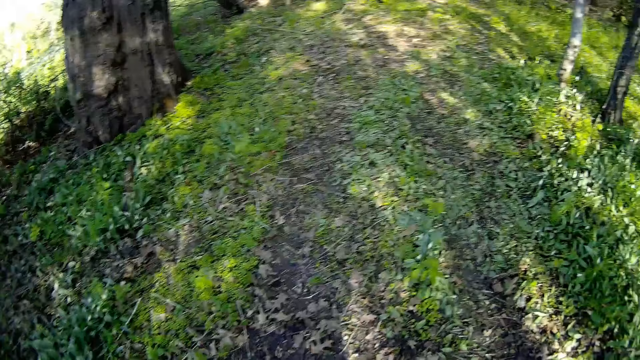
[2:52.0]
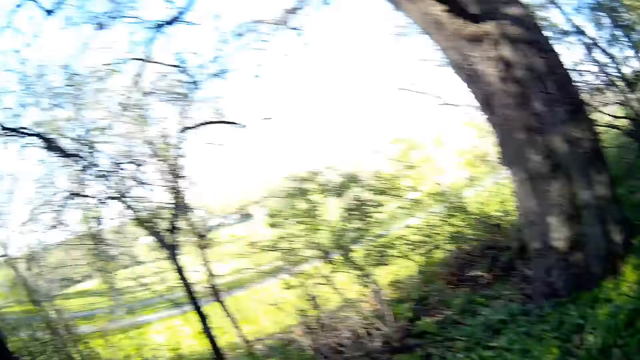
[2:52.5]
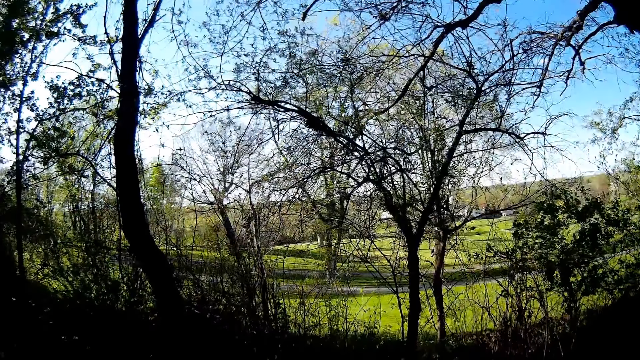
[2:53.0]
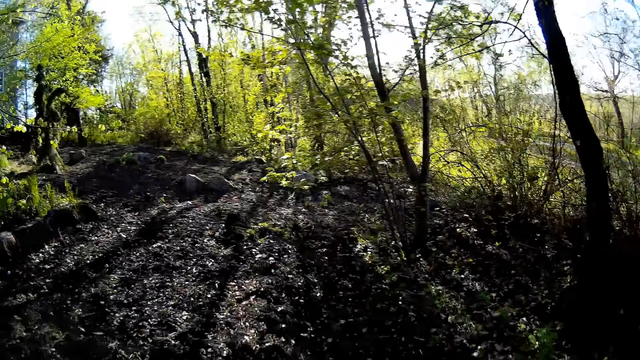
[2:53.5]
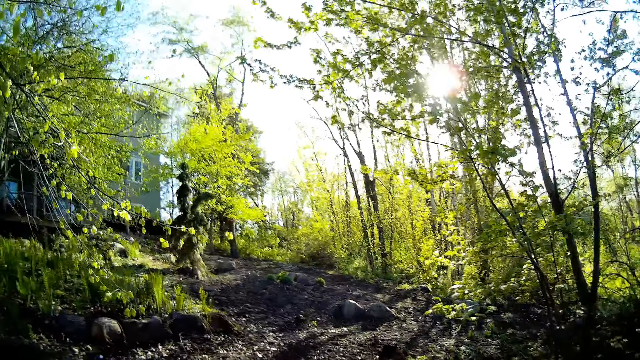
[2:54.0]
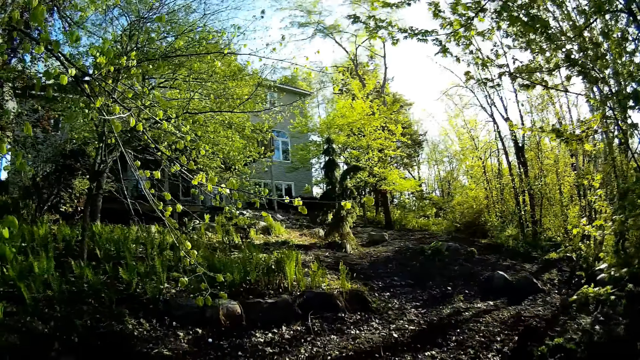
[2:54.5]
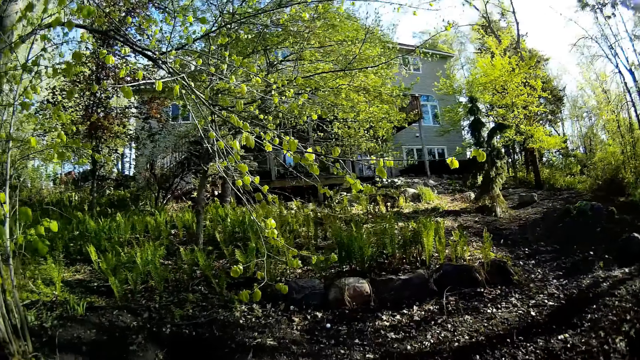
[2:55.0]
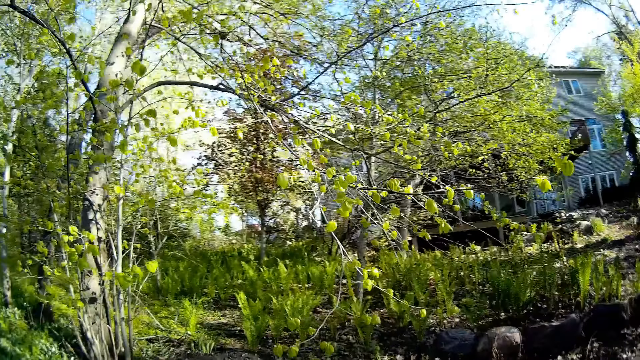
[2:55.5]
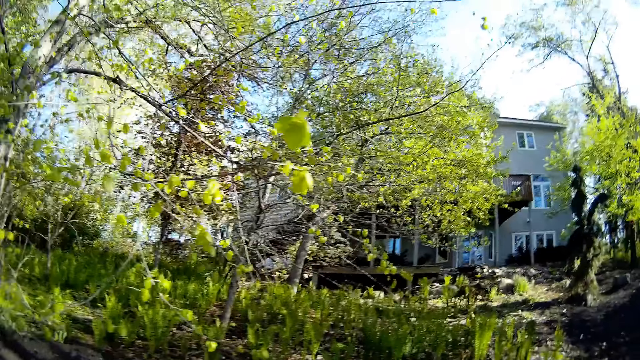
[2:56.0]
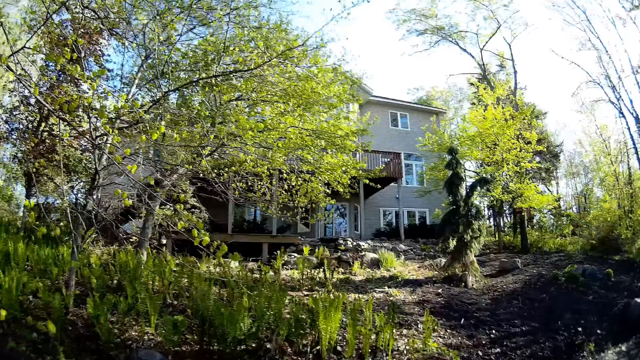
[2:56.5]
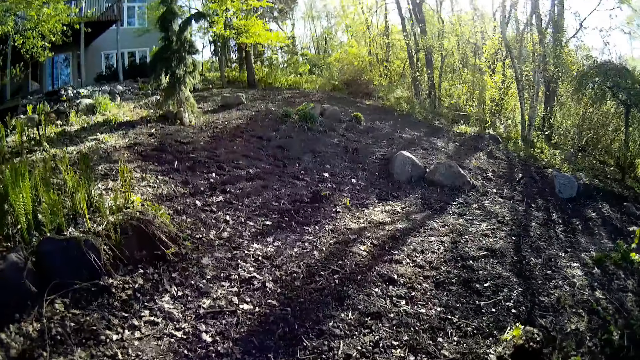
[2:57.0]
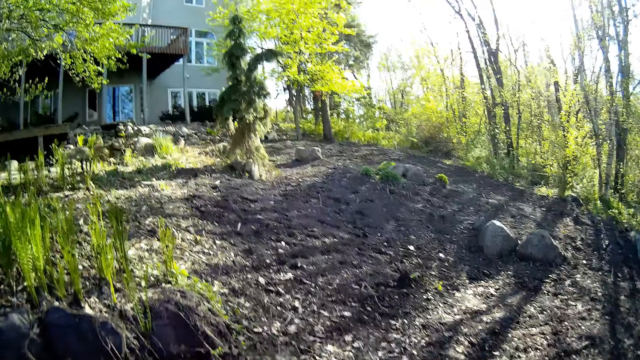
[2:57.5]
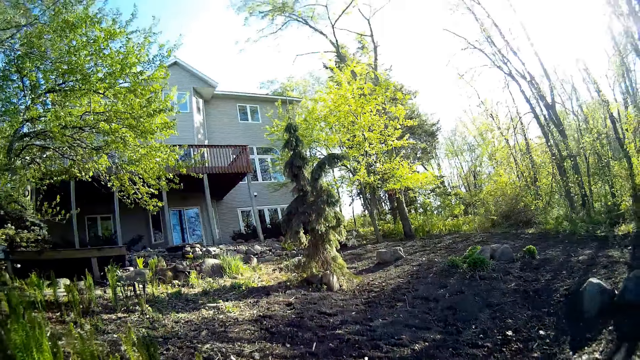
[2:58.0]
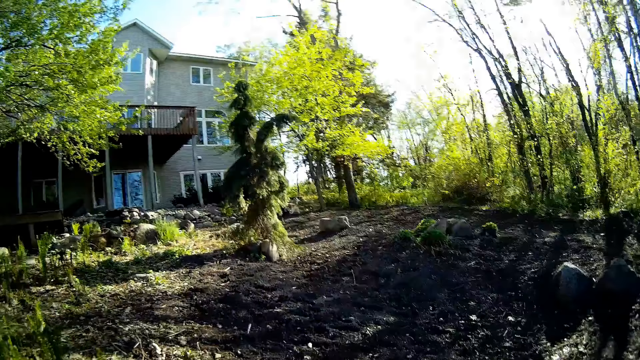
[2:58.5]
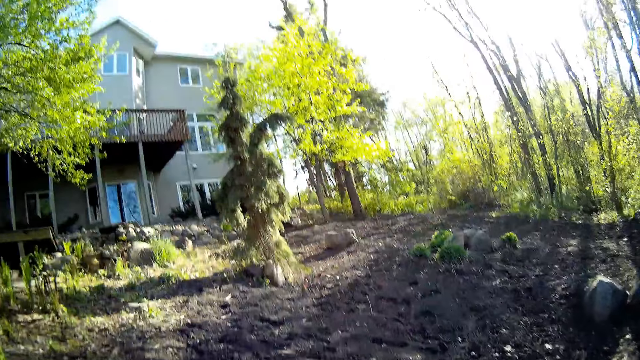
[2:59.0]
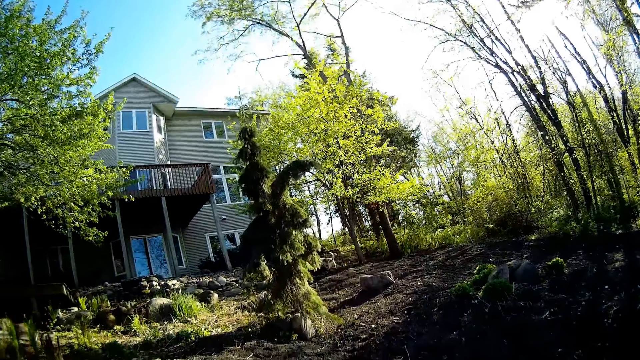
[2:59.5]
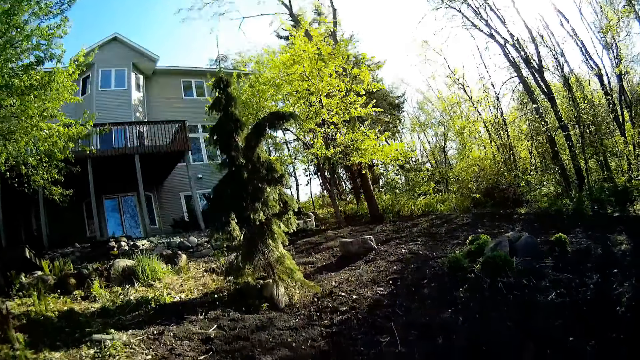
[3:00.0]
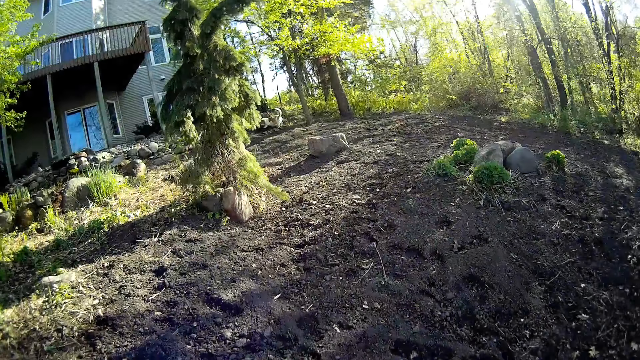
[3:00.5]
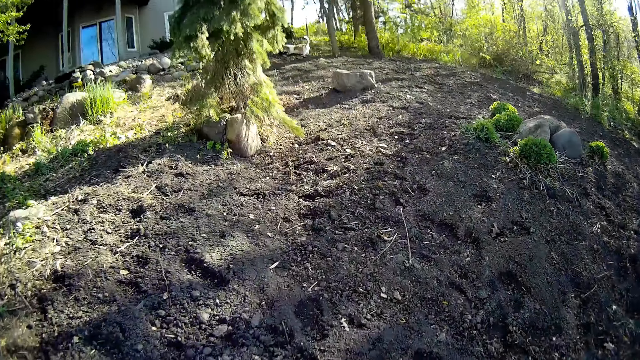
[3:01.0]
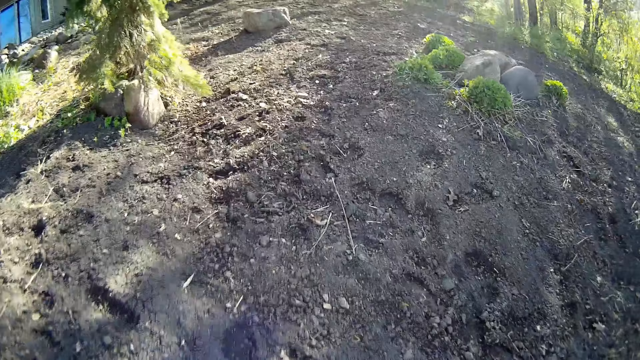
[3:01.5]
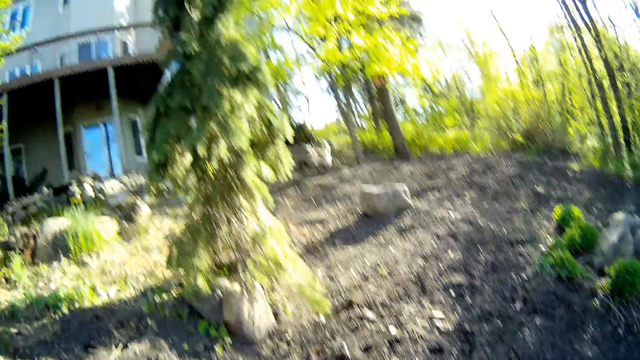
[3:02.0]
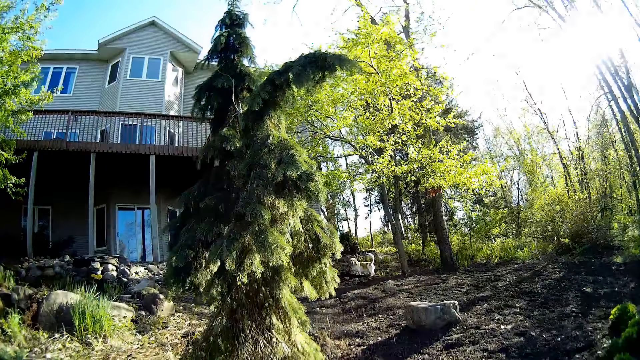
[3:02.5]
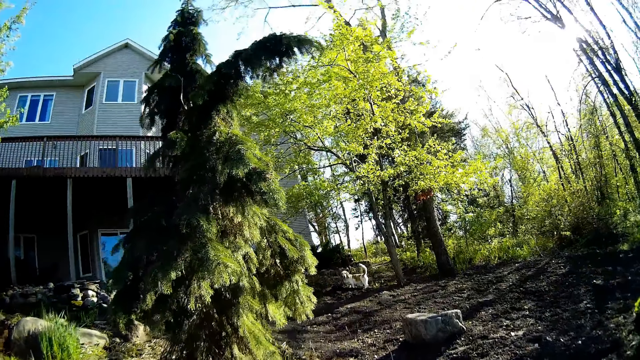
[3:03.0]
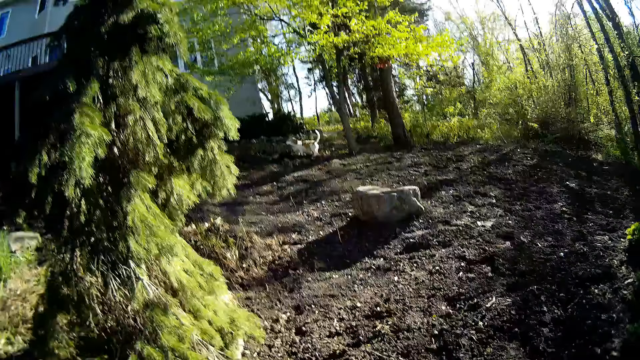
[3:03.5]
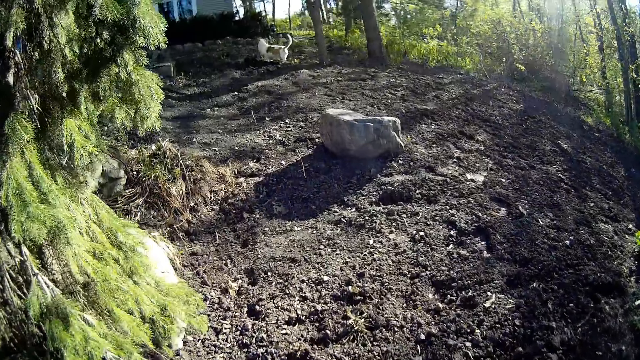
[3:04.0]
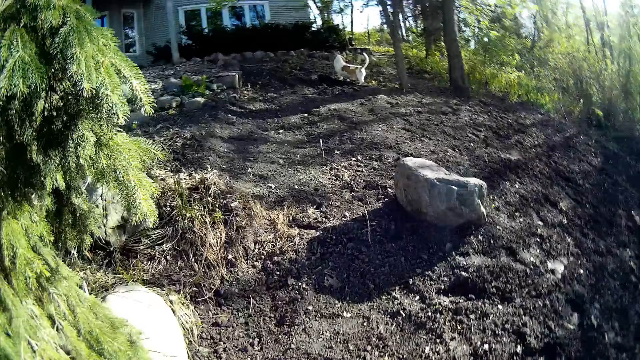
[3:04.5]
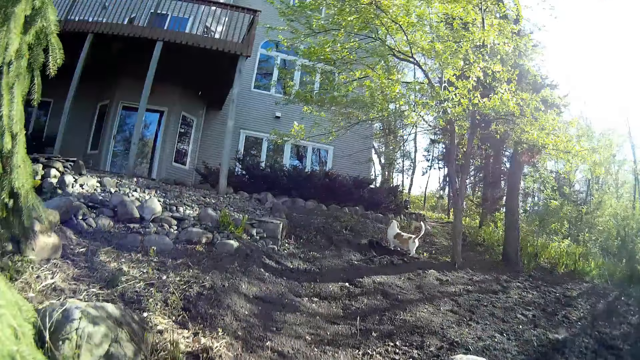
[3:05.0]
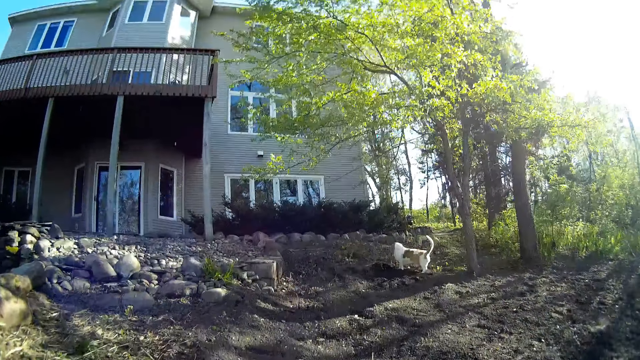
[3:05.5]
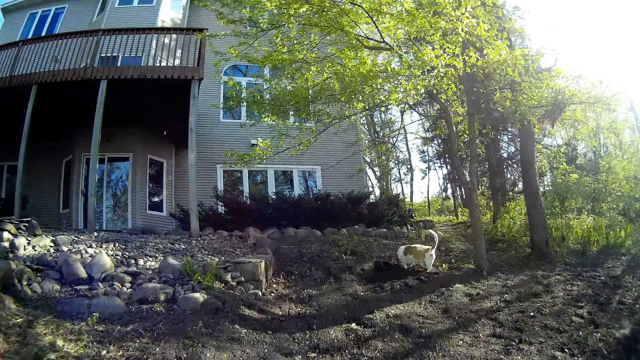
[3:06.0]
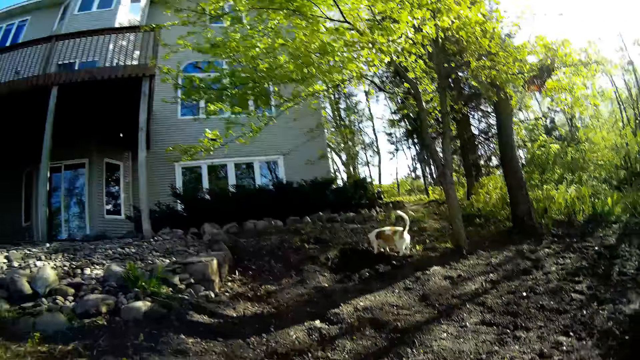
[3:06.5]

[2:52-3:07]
The camera wearer walks towards the house. They interact with a dog.

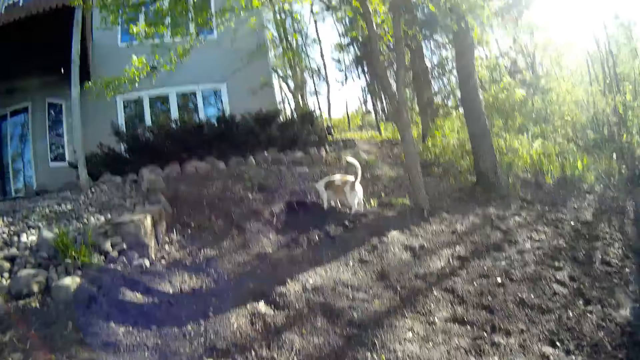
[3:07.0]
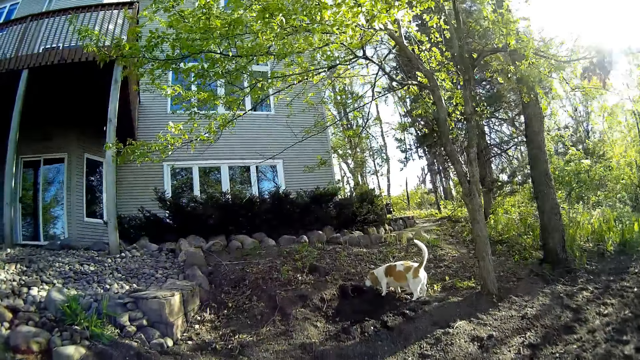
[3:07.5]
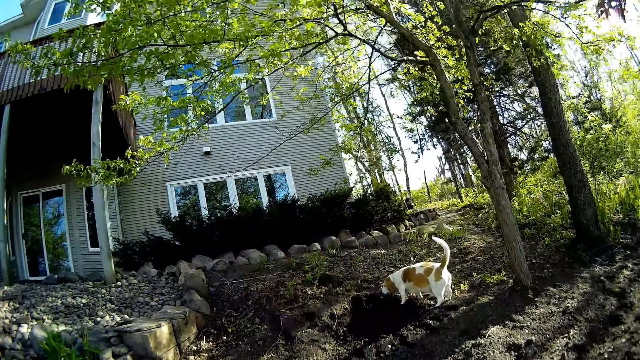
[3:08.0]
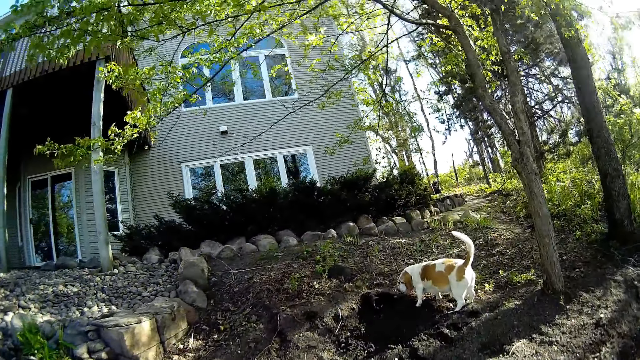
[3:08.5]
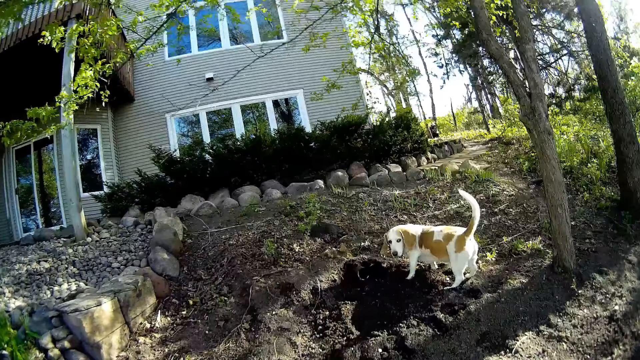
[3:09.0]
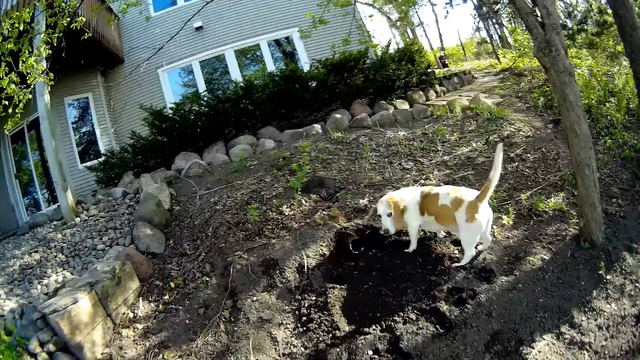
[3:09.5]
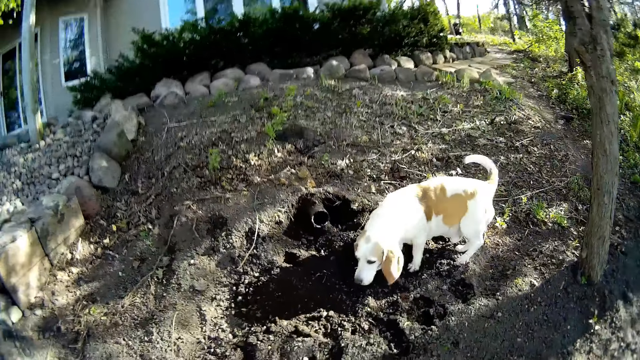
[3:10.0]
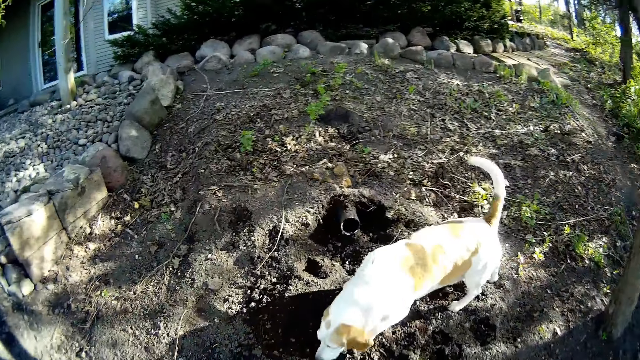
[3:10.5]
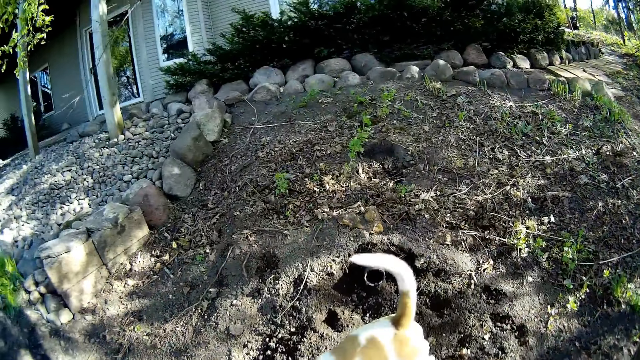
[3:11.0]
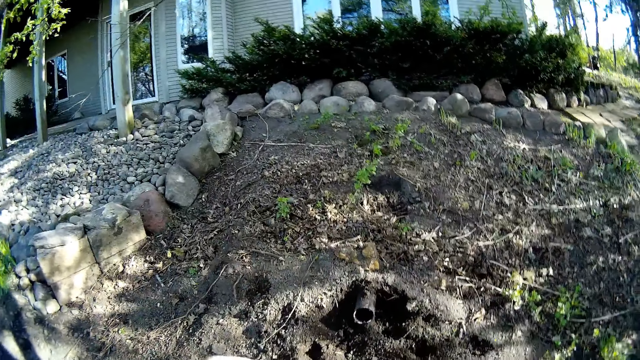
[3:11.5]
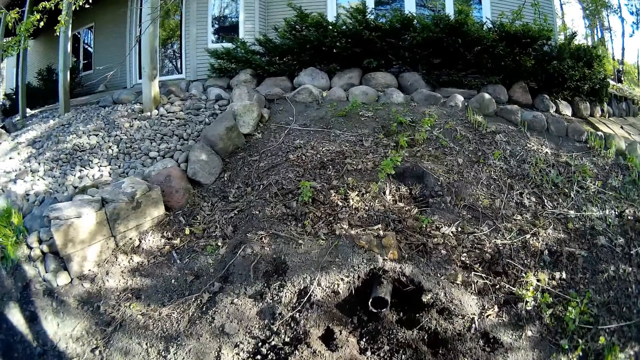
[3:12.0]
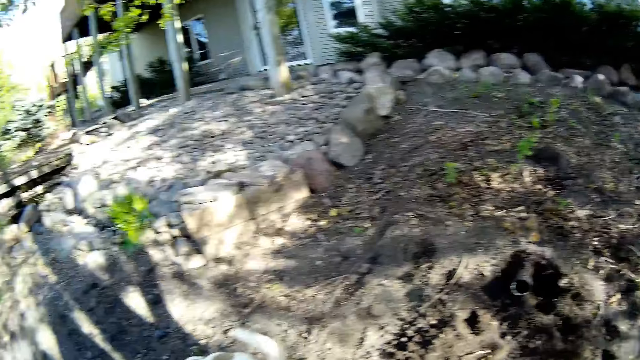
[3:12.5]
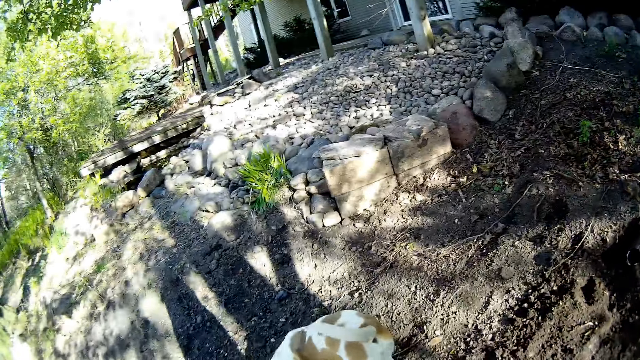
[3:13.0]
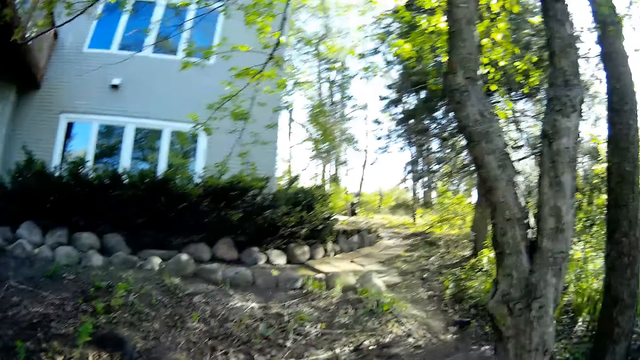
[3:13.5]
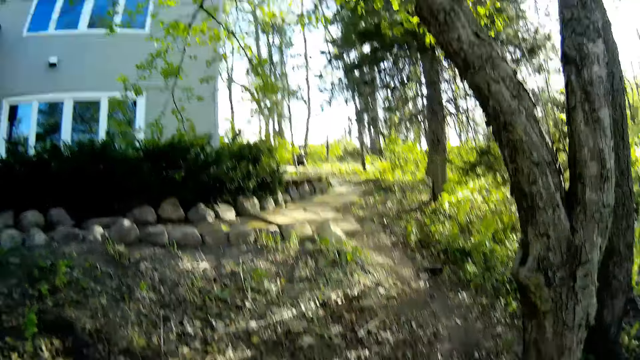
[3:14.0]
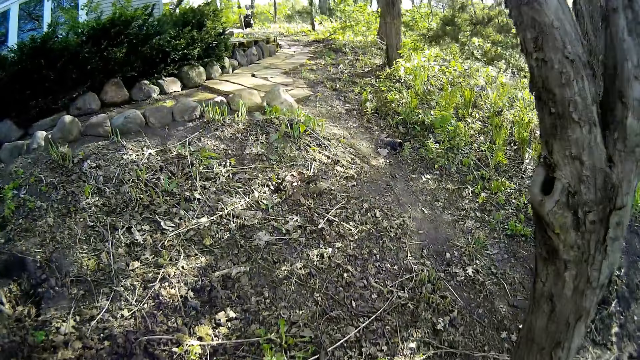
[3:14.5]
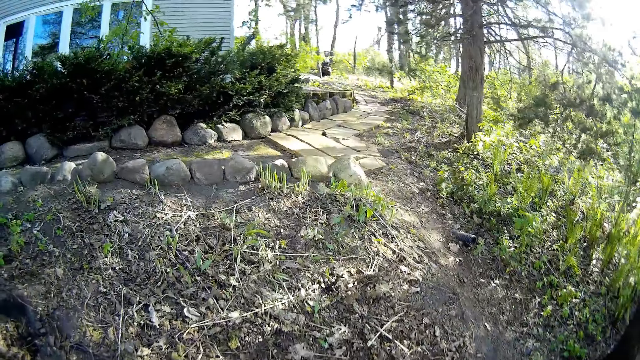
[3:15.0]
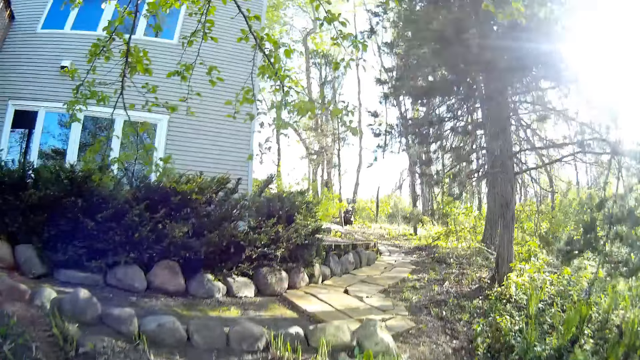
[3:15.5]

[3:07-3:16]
The camera wearer talks. They walk around.
